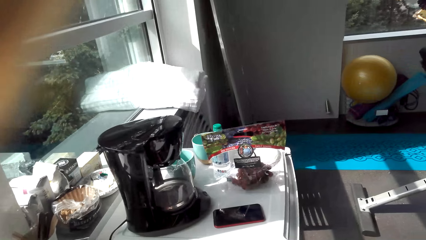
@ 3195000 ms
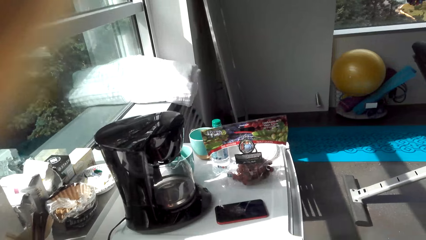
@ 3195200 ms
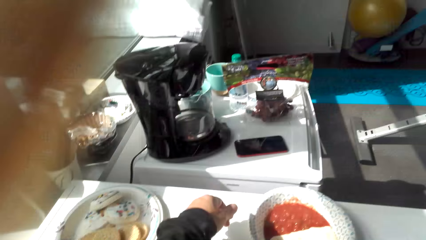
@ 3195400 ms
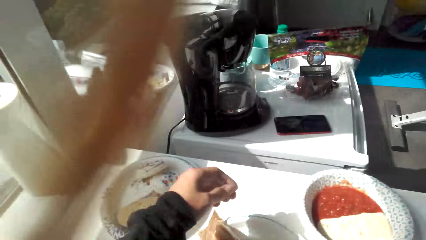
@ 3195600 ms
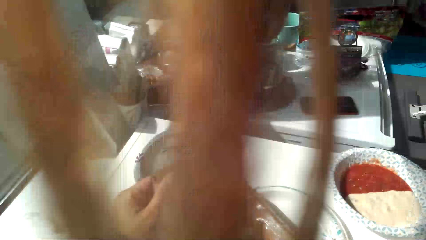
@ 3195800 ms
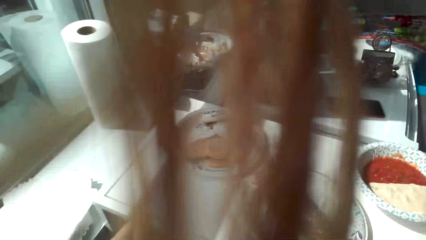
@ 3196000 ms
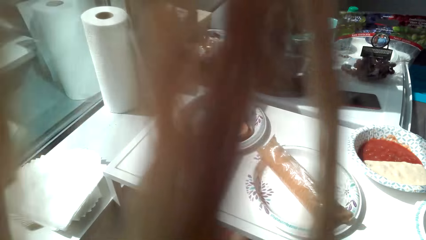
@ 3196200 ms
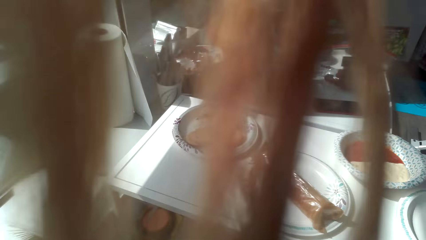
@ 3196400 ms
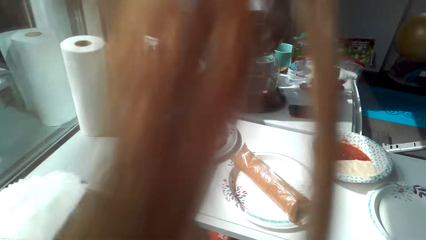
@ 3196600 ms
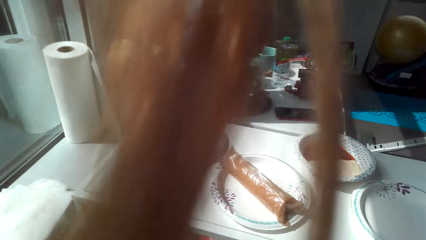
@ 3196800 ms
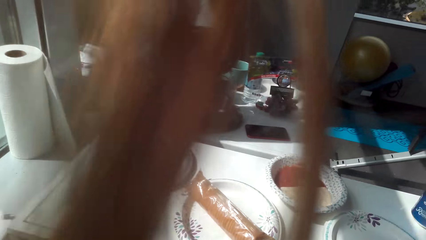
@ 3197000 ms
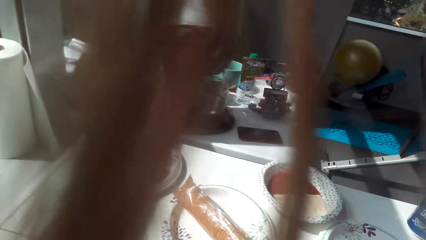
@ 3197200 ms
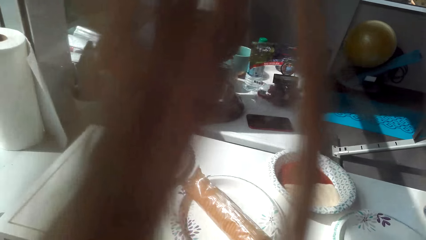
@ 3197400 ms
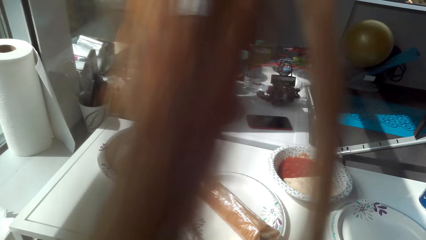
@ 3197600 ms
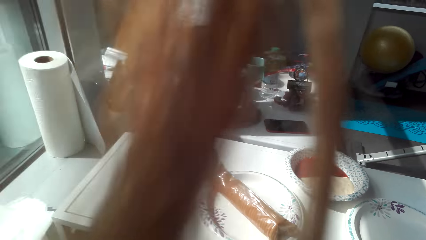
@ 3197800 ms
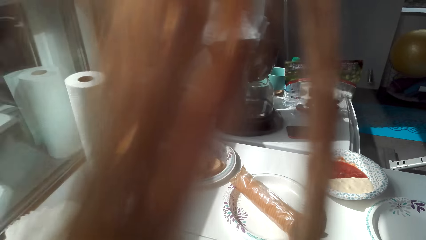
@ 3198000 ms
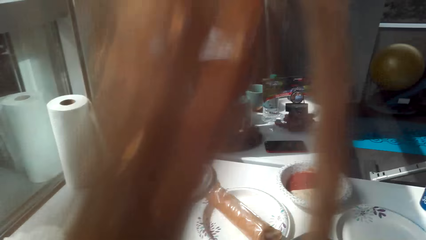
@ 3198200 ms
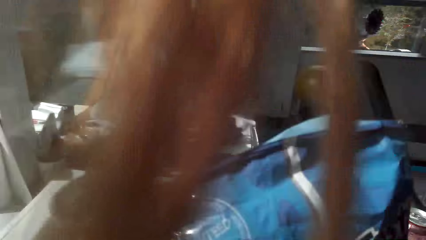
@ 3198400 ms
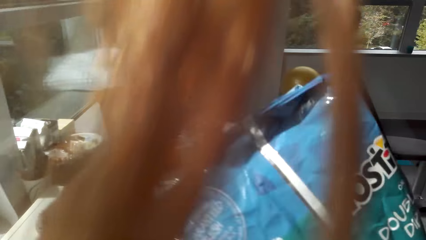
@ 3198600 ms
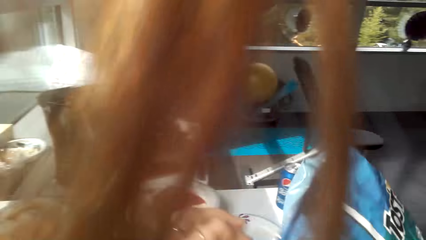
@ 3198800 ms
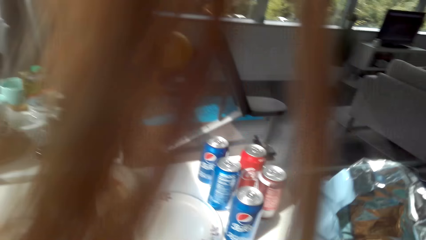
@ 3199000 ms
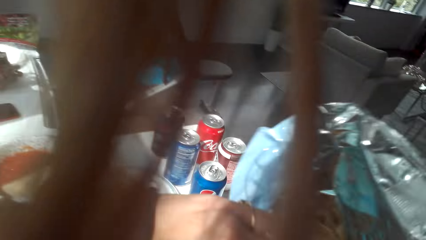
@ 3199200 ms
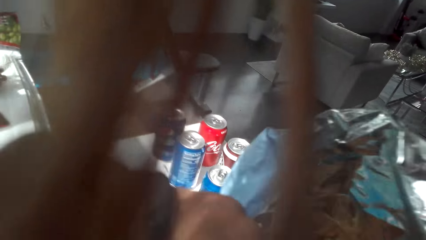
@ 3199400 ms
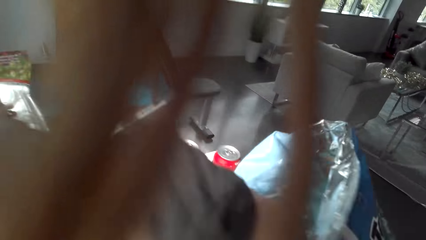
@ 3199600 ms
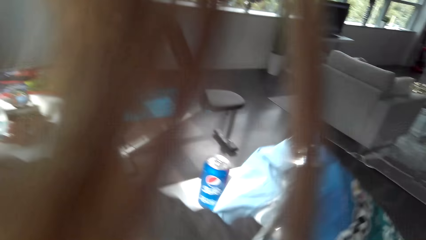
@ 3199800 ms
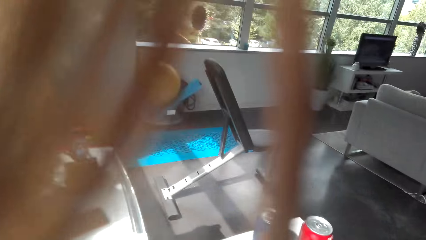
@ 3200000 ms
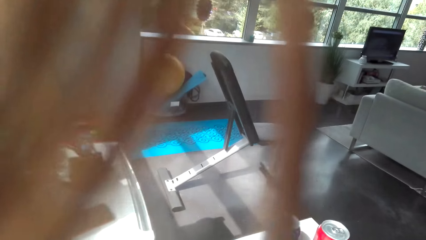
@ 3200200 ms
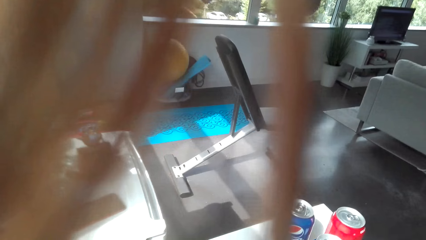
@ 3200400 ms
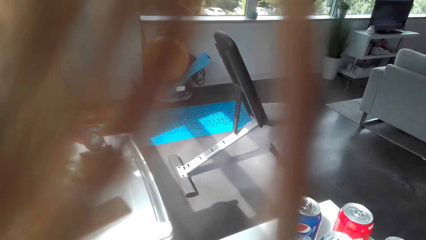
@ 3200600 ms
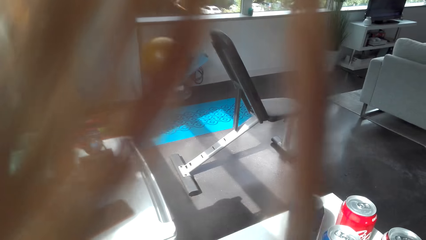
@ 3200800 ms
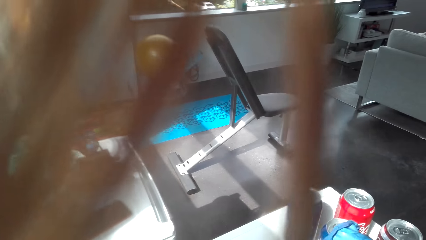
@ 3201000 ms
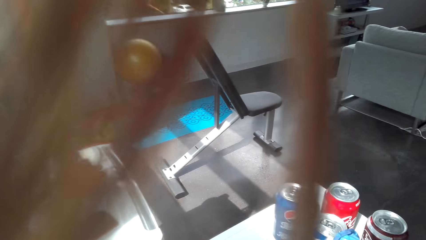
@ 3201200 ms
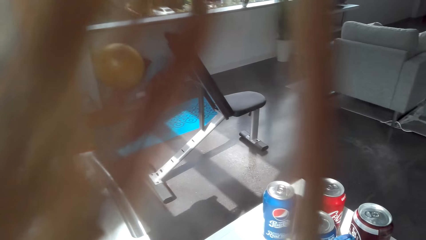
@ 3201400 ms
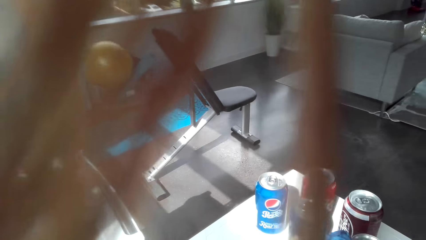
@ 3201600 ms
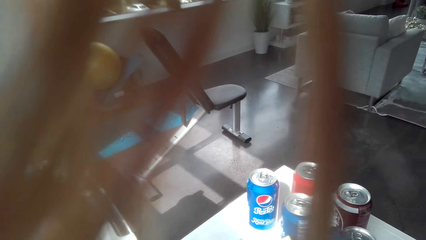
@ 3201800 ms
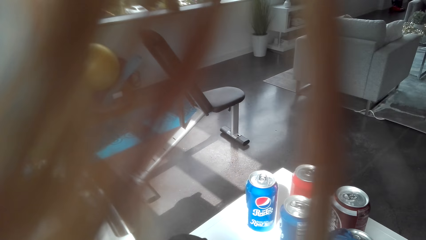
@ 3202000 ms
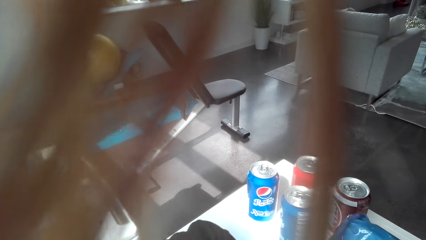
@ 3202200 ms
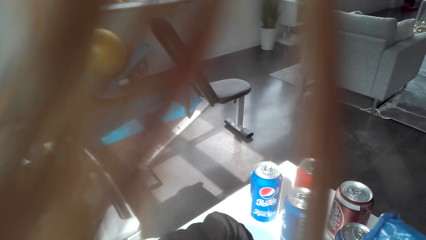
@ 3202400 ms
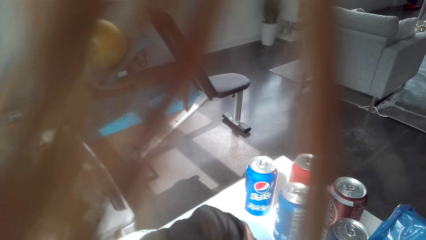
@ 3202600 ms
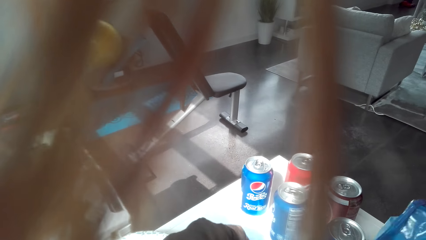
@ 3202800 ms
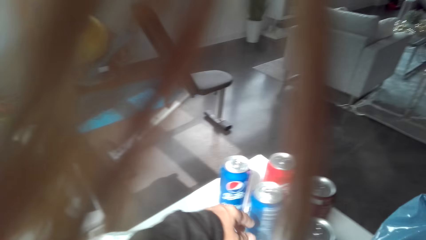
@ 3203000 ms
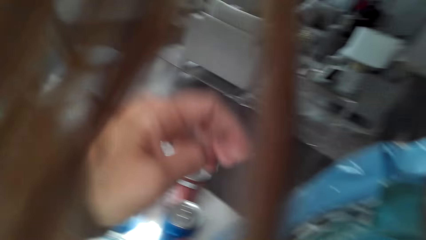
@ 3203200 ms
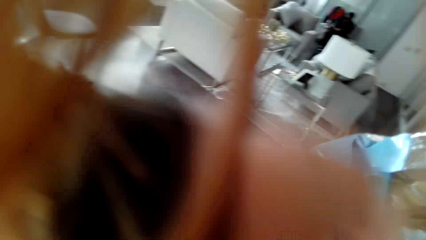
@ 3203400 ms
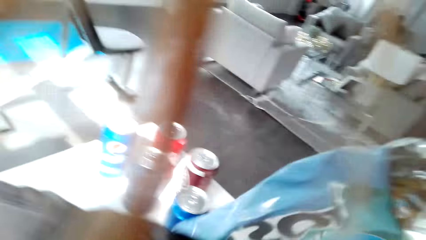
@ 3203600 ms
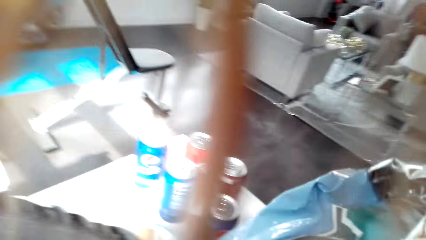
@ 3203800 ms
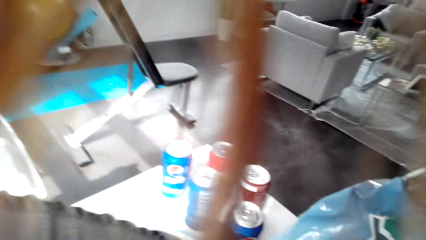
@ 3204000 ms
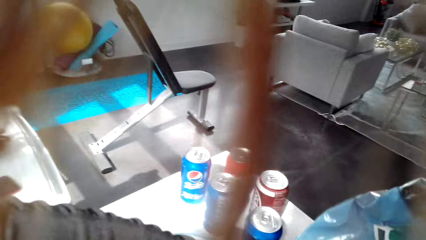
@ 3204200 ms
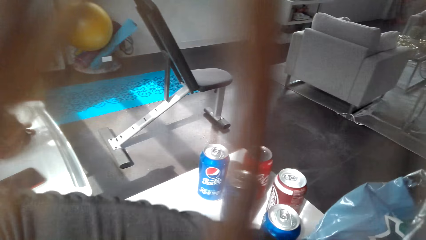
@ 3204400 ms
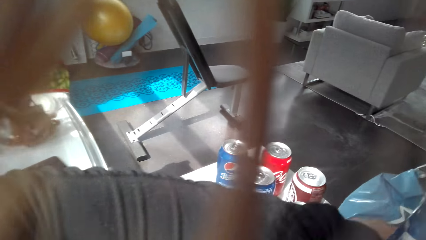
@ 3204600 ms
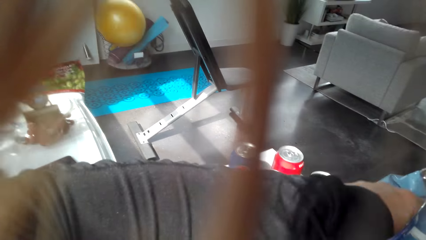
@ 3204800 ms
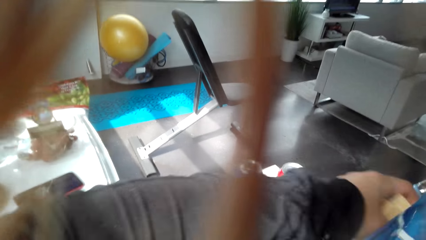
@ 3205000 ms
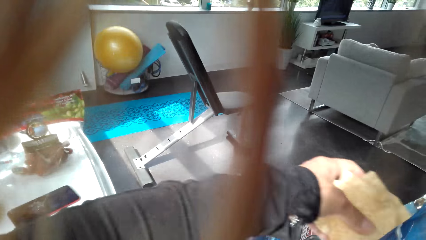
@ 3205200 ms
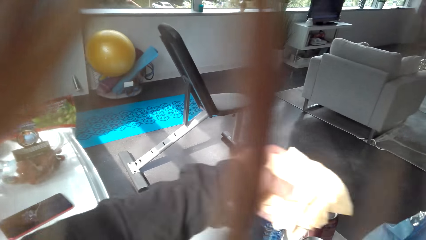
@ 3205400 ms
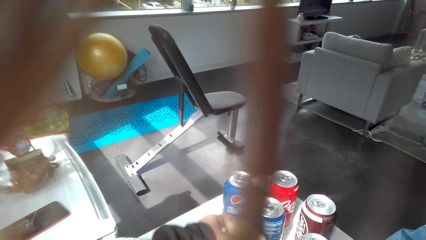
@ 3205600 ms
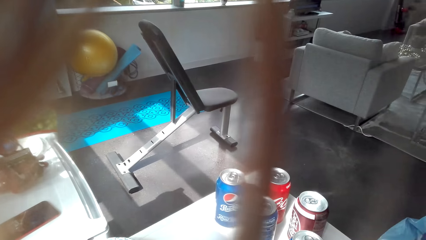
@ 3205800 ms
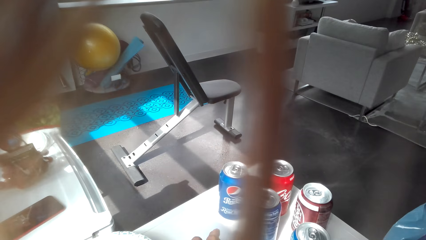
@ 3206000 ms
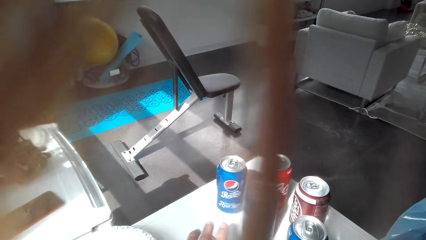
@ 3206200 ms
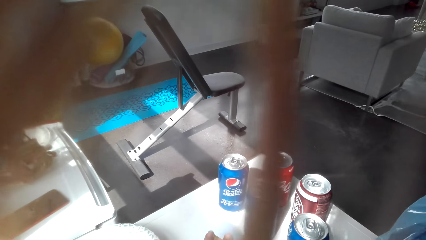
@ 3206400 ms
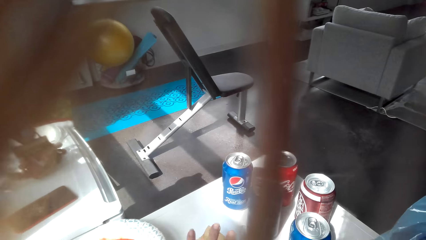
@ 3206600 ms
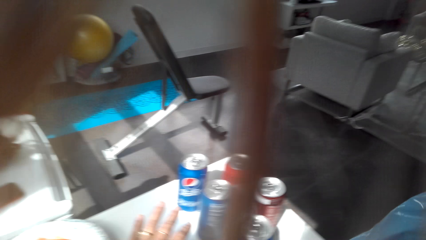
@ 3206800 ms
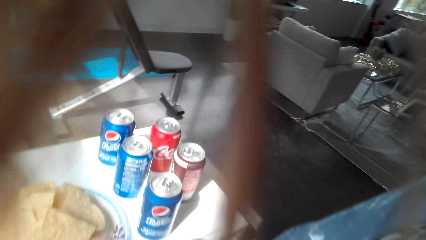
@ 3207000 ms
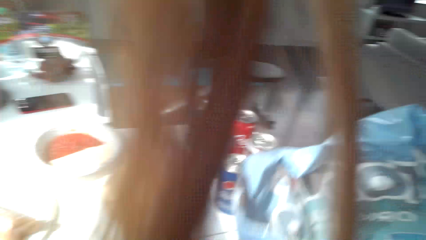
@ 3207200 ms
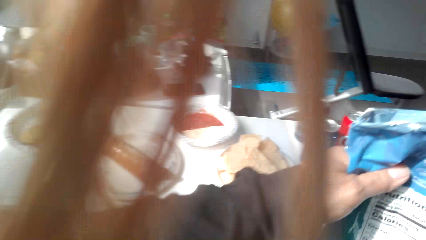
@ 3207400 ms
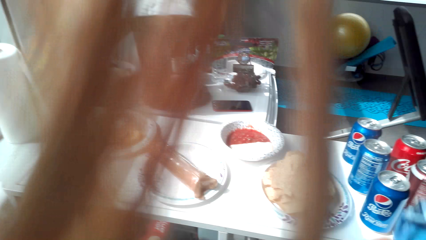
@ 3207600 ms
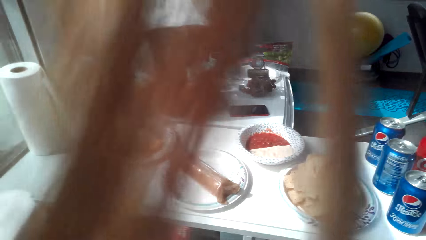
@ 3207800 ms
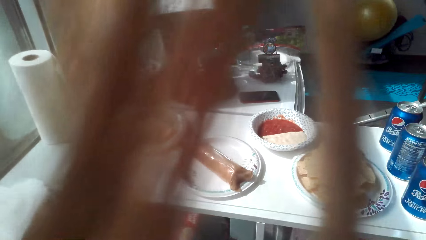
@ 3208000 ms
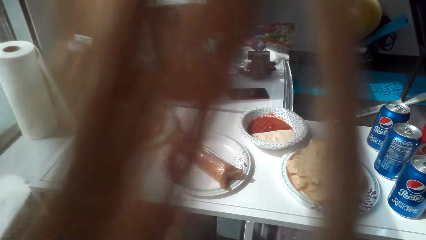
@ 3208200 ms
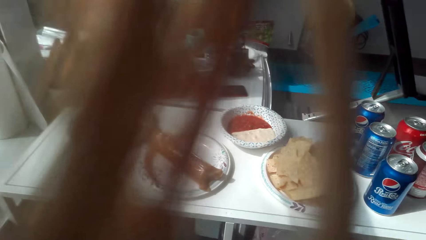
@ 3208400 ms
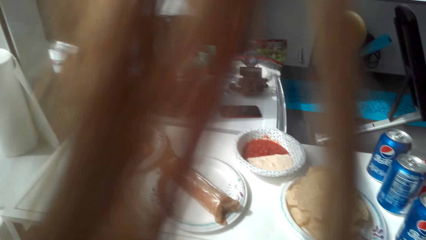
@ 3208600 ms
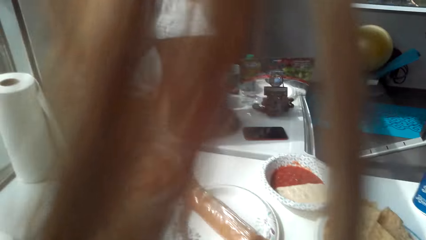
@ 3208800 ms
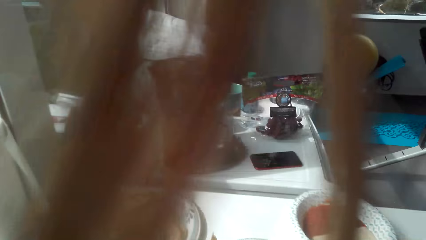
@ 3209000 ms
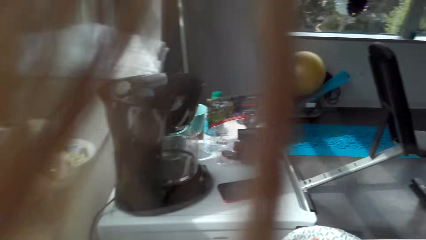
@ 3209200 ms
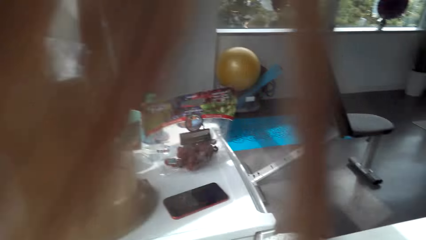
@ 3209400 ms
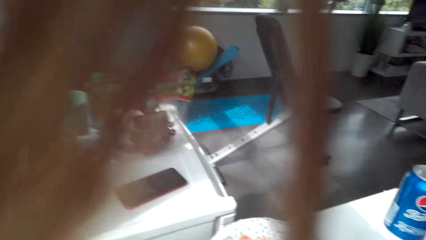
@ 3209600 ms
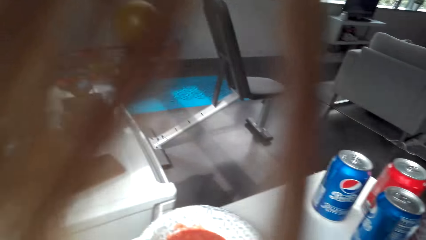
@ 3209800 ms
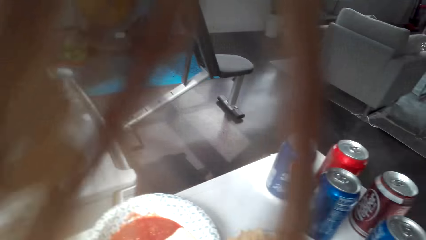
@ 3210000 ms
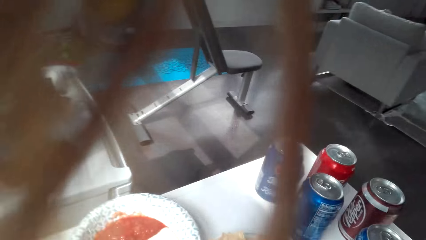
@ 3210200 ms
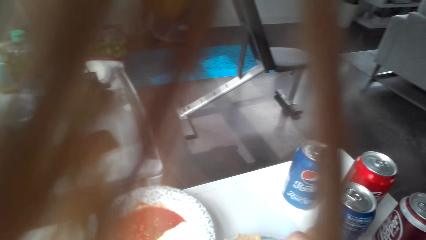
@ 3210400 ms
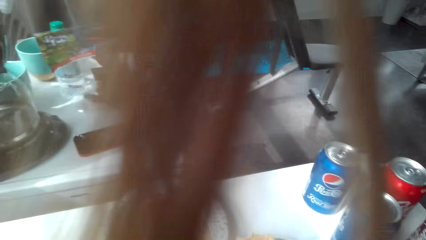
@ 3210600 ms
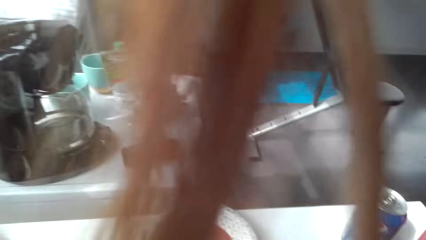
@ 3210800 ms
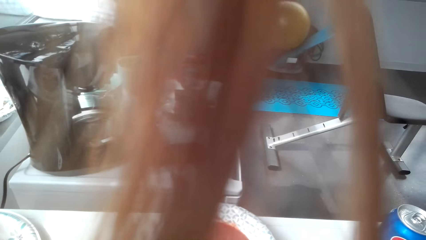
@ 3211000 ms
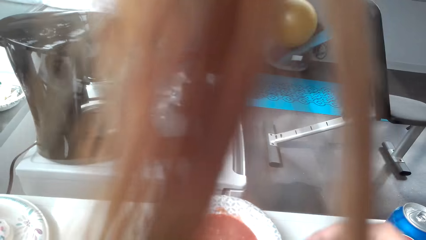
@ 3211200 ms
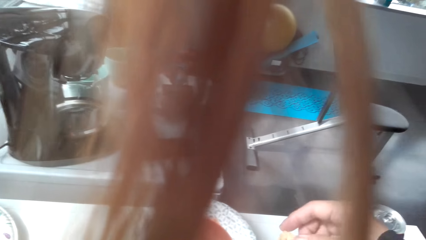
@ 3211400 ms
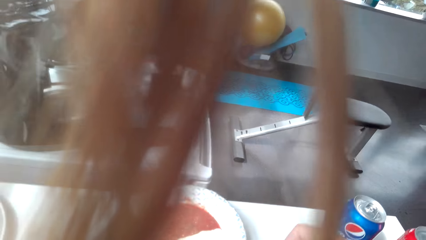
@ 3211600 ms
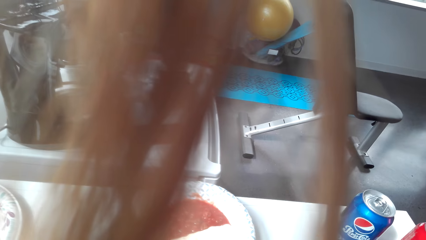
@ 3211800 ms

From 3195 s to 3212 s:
The camera wearer picks up a cracker bag. They place crackers in a plate.
